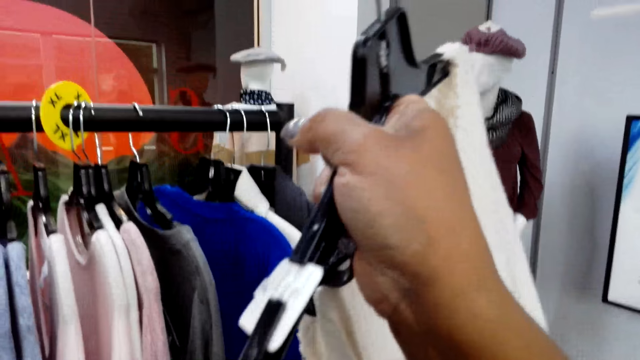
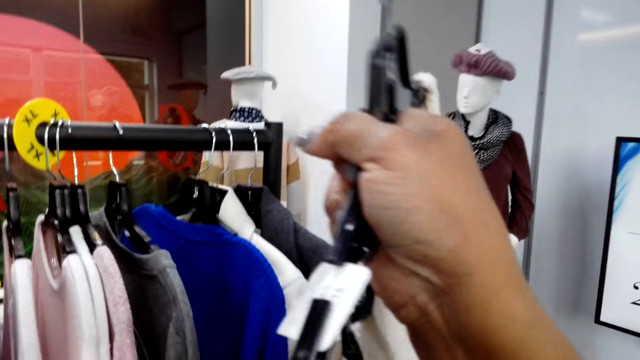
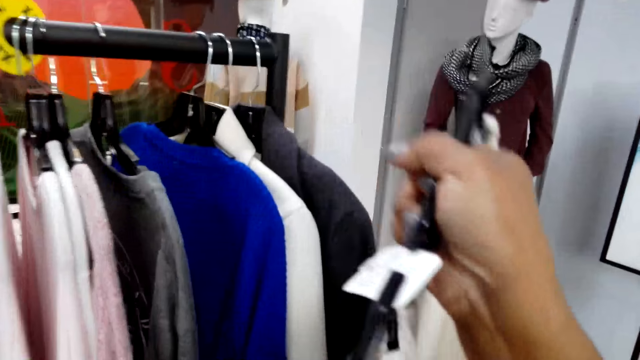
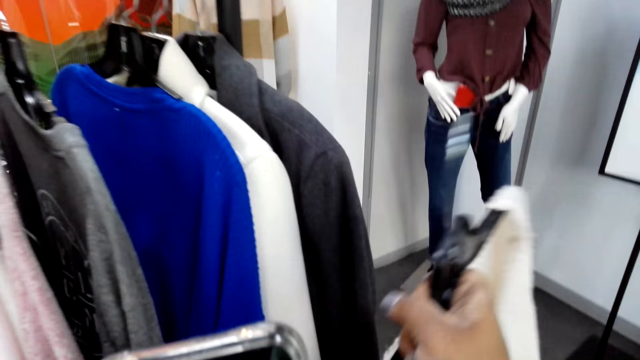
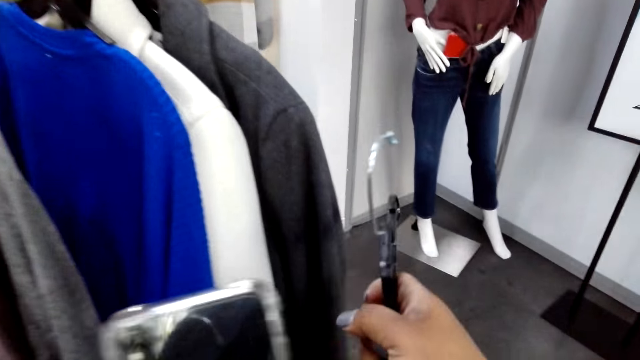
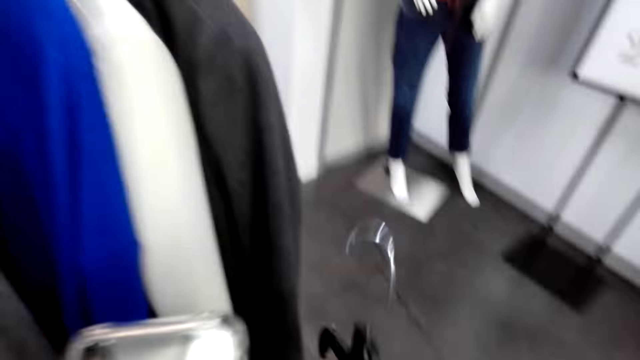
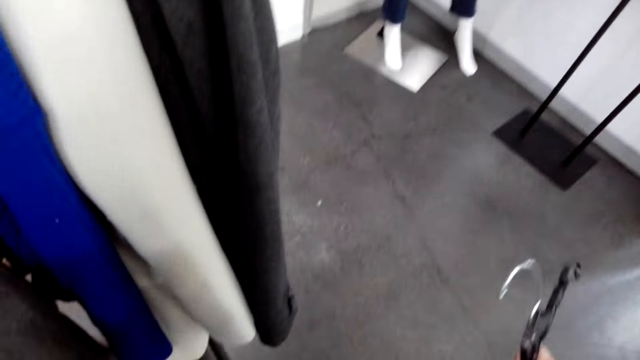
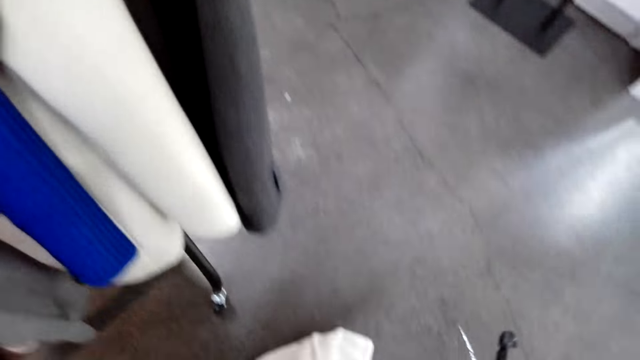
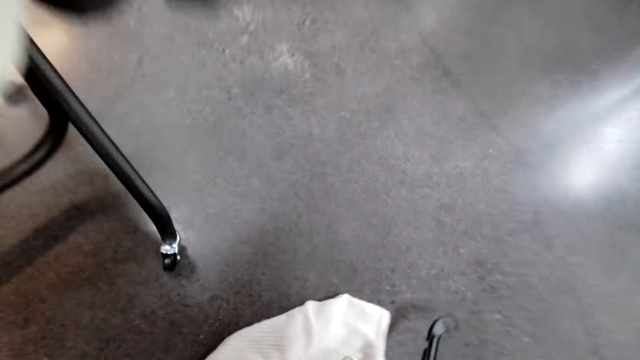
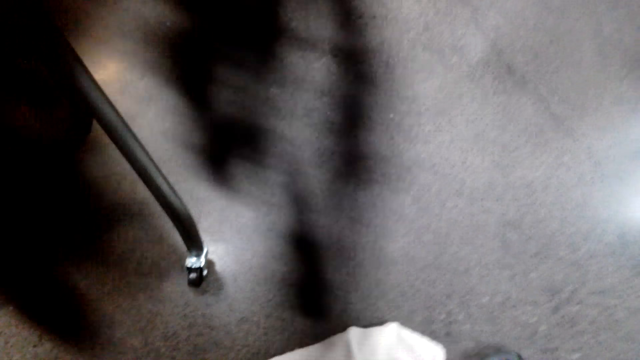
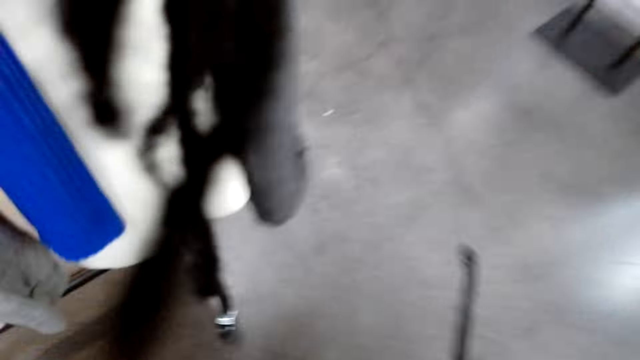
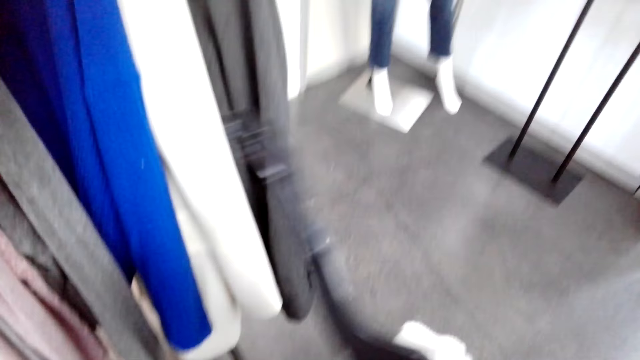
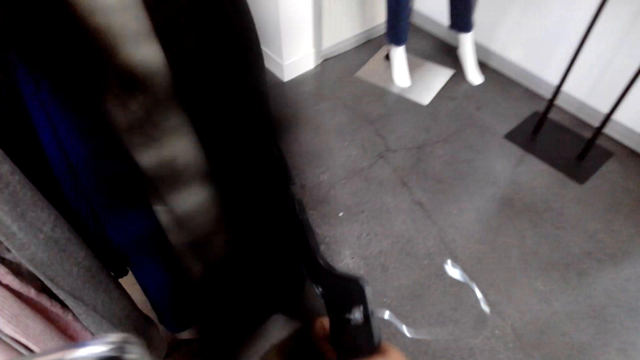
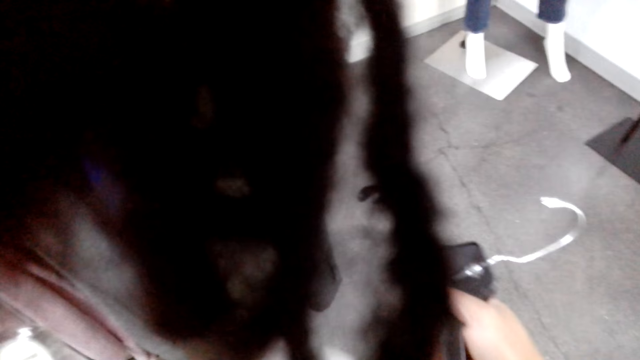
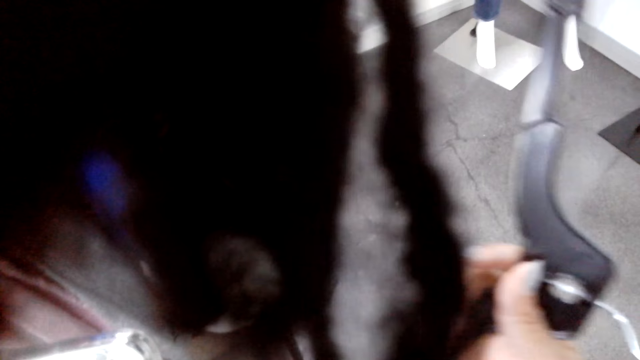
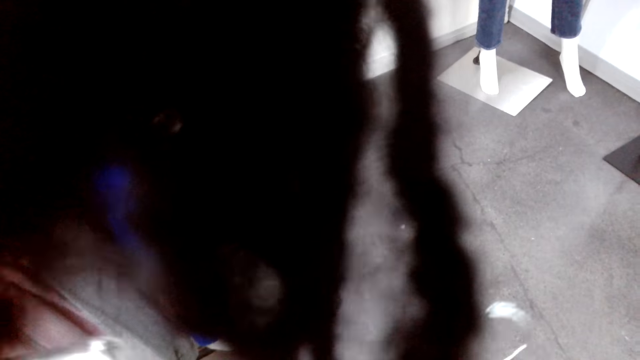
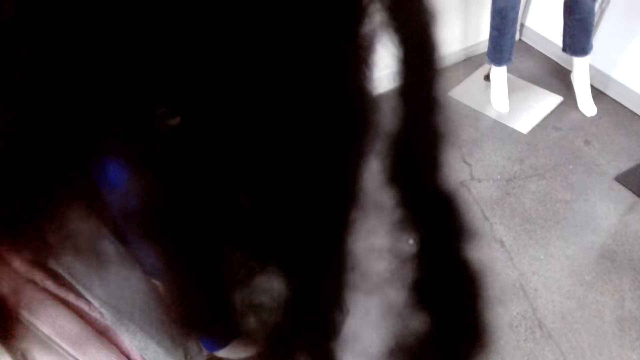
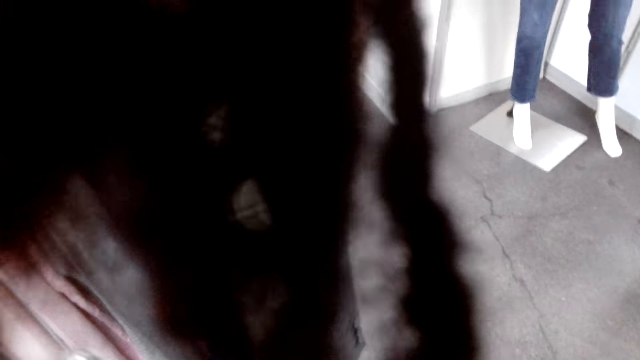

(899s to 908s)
The camera wearer holds a cloth on a hanger. They pick up the cloth from the floor. They bend down. They hold the hanger.

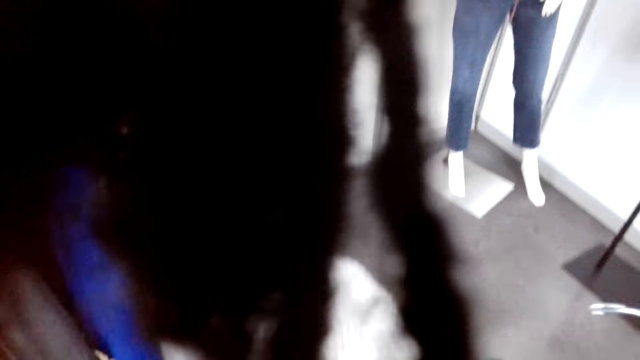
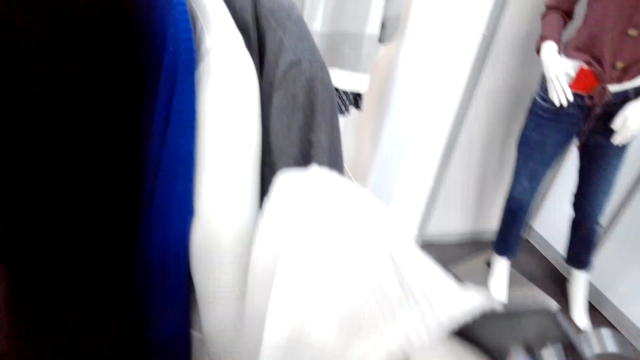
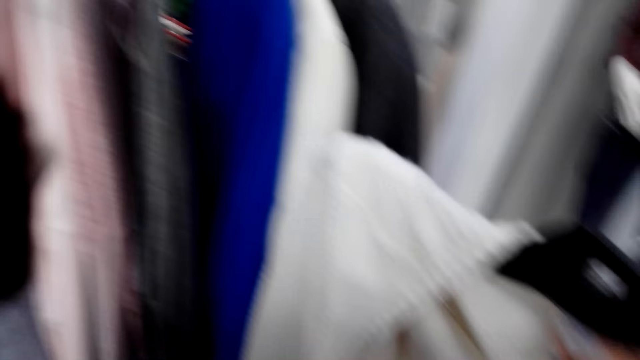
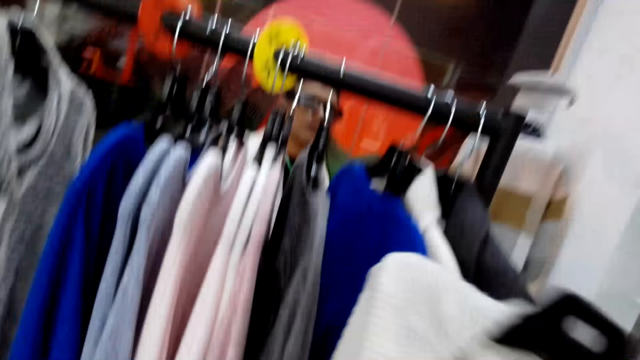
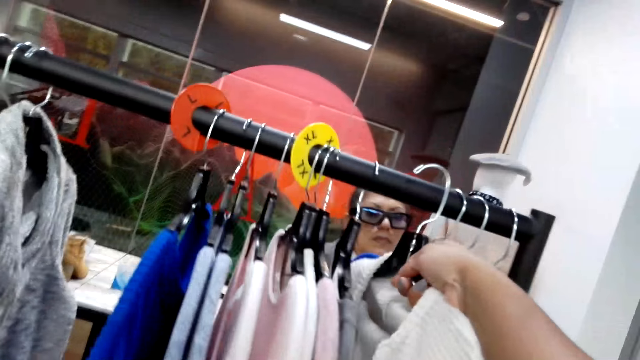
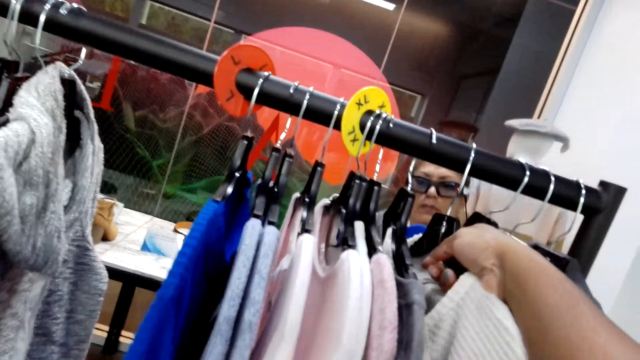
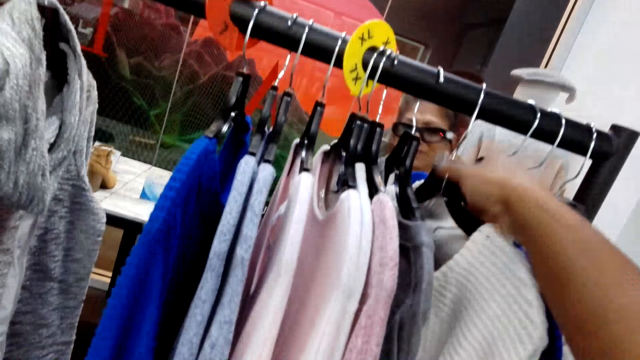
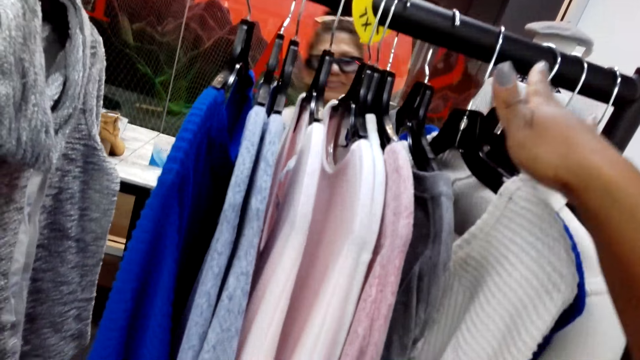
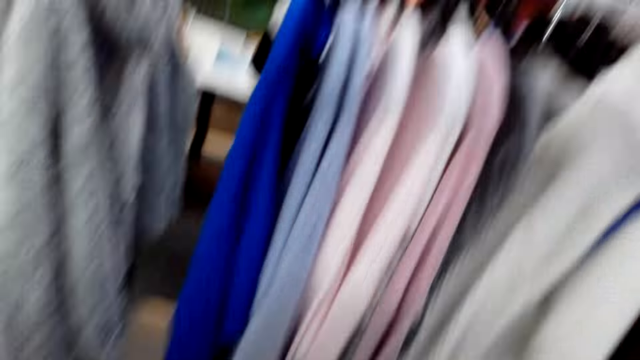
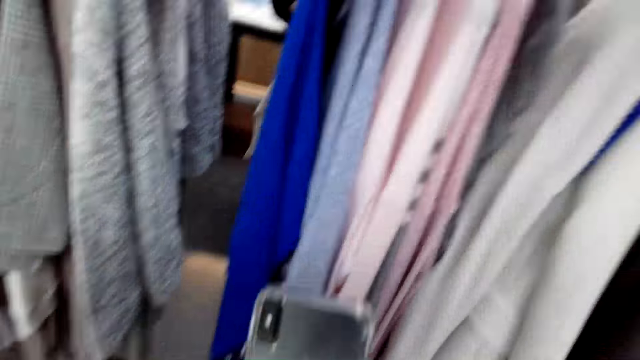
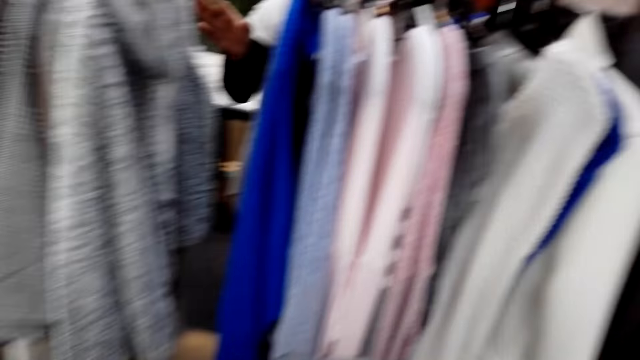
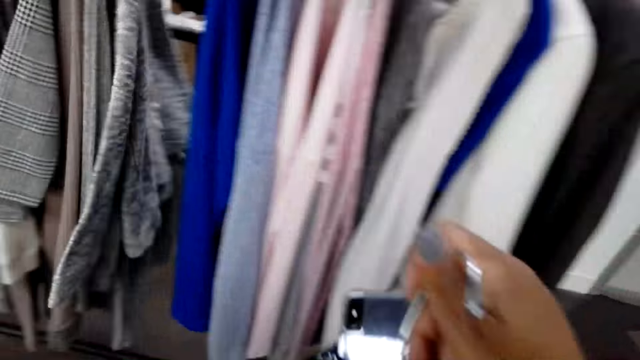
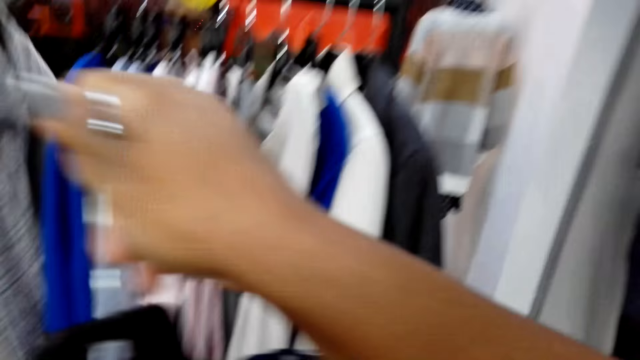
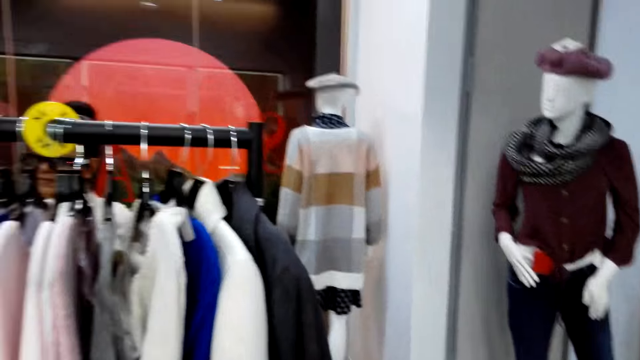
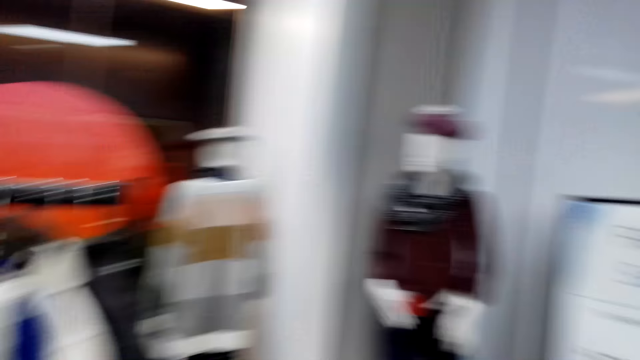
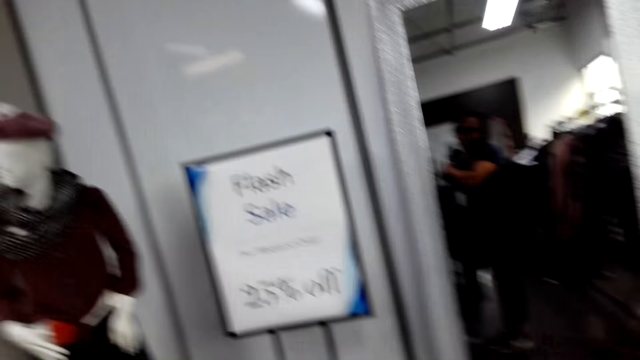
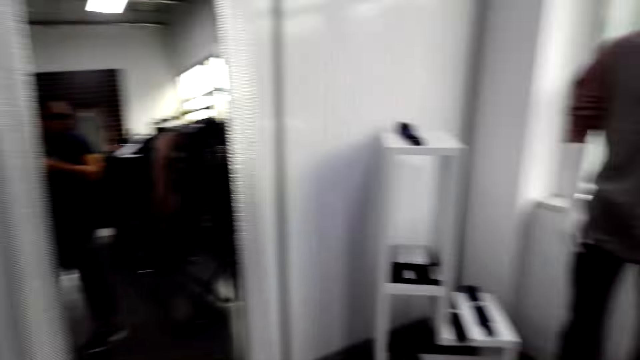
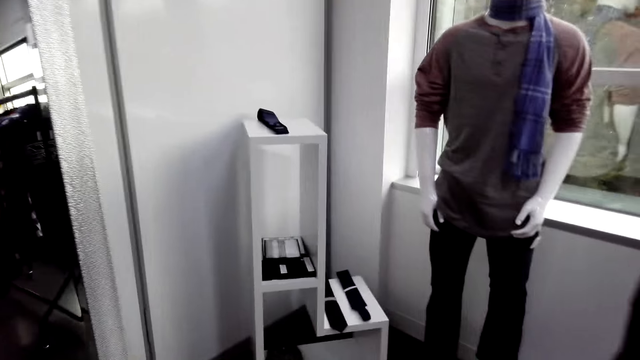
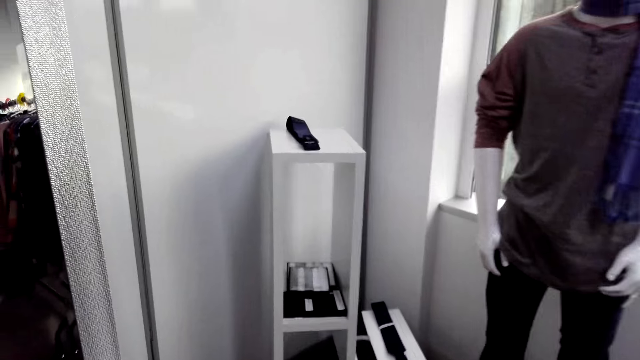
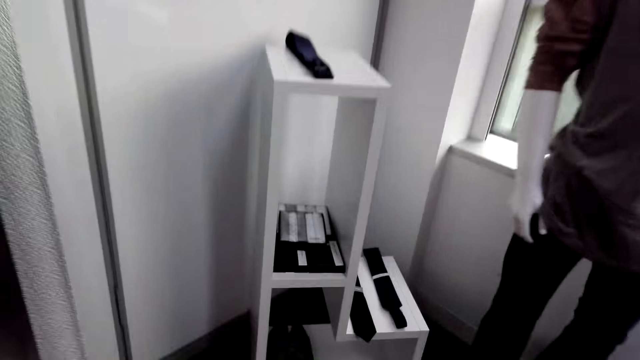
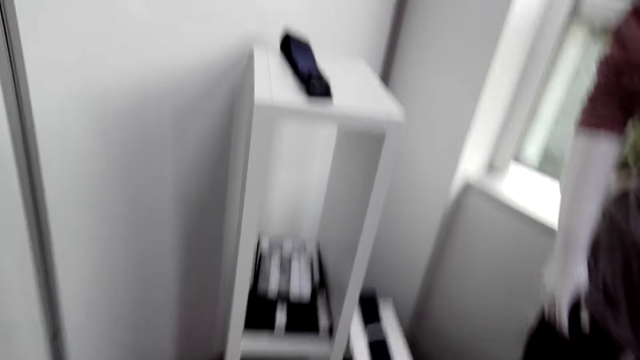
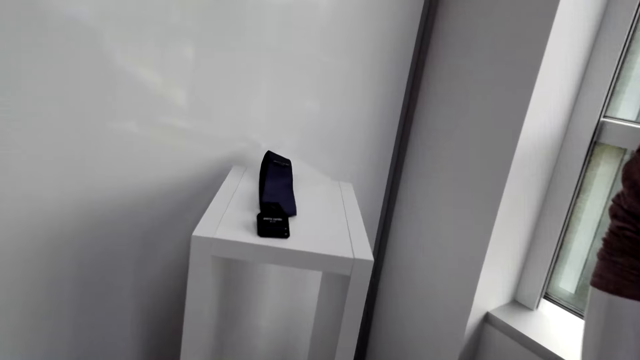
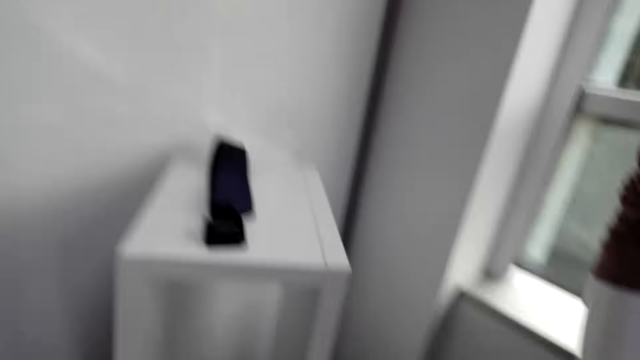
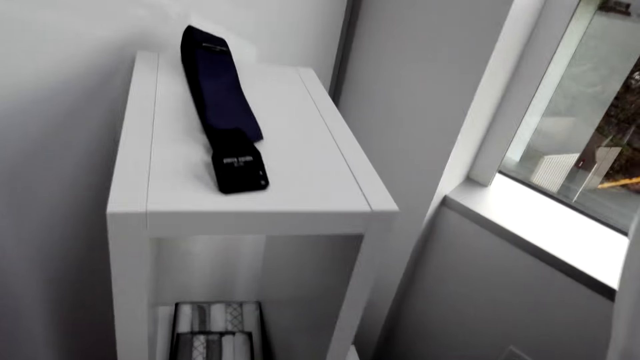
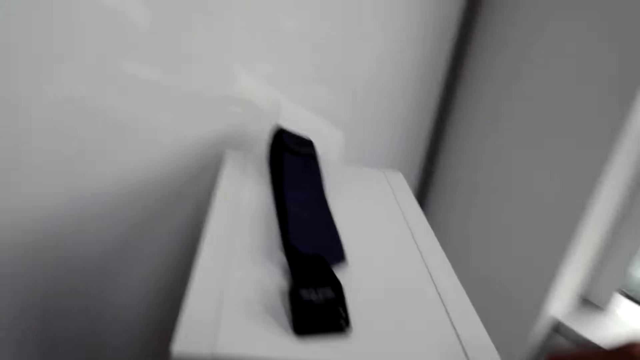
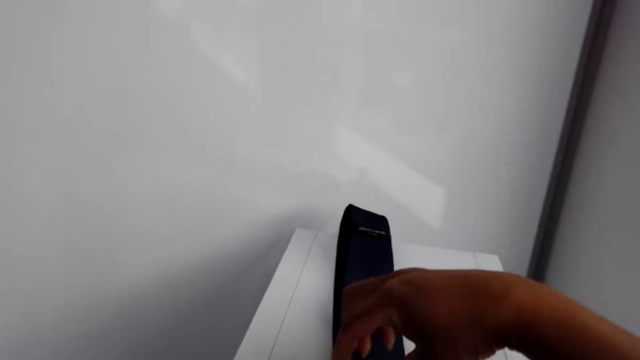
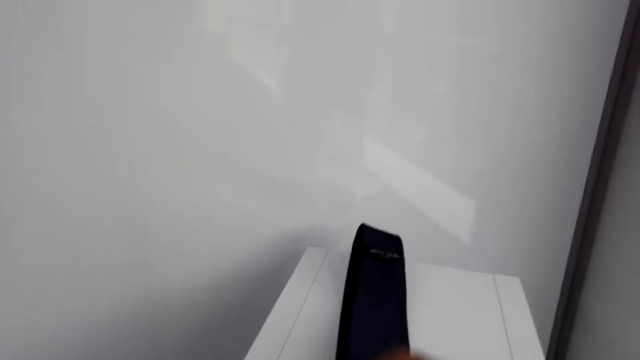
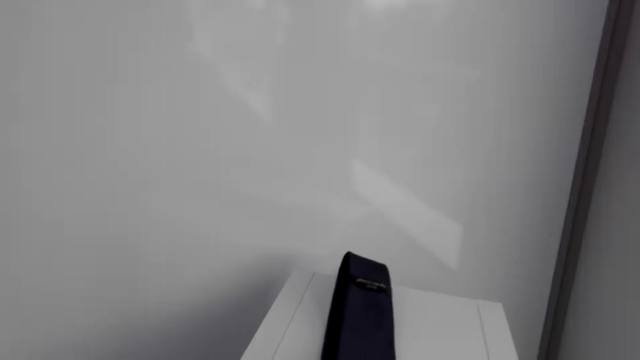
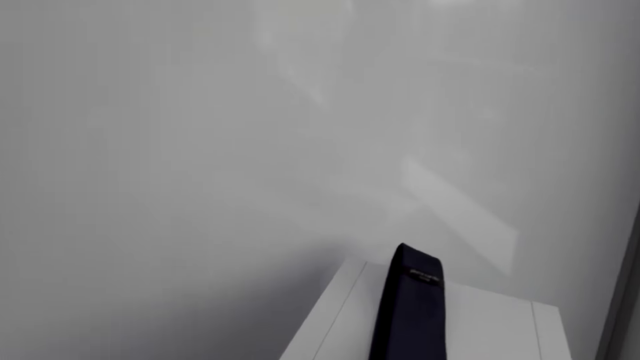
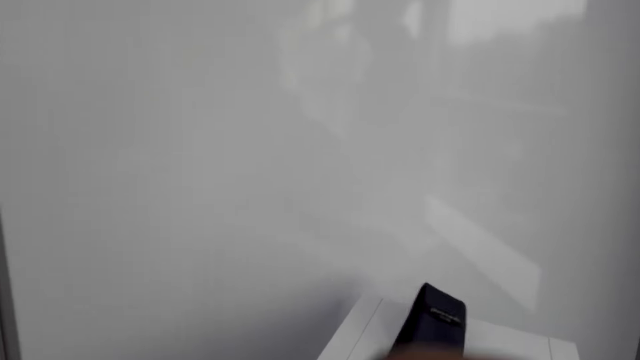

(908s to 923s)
The camera wearer turns to the side. They put the hanger with the cloth on the display rack, on a rod. They turn to the side. They hold a phone. They turn to the side. They walk around. They pick up a tie on the display shelf.
